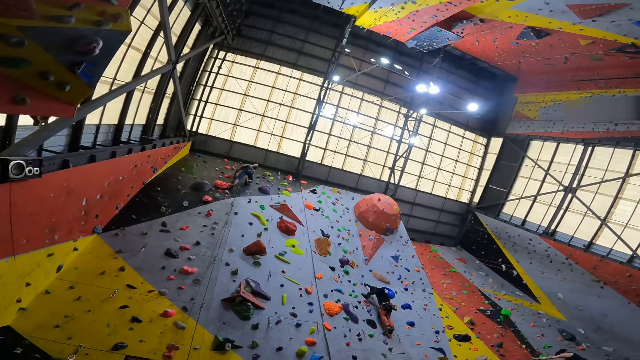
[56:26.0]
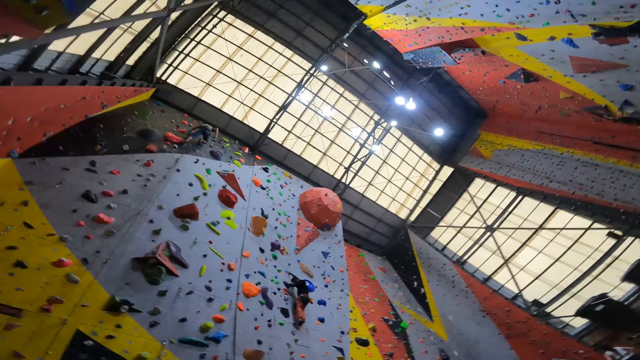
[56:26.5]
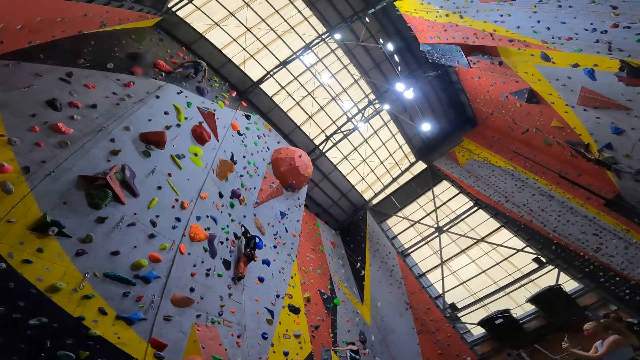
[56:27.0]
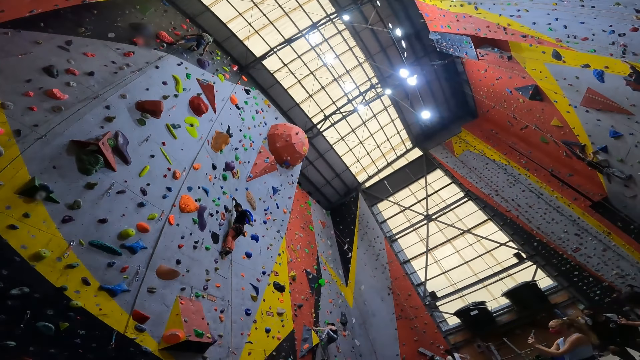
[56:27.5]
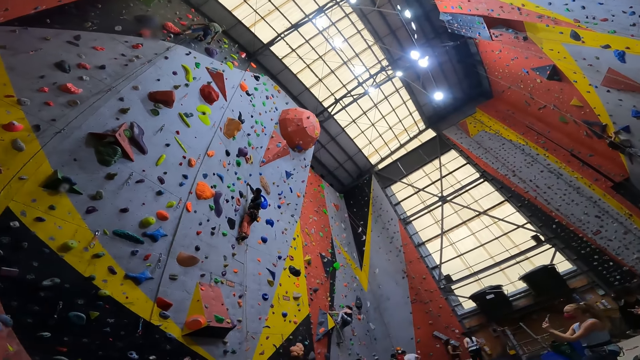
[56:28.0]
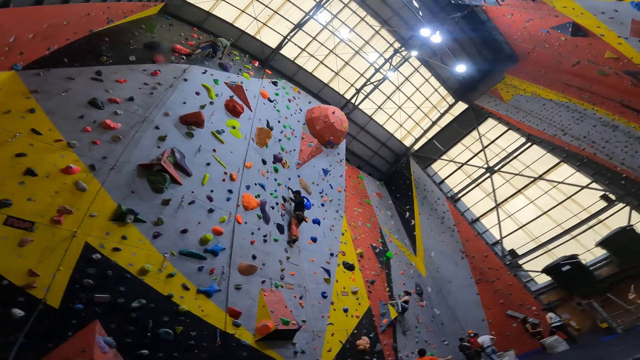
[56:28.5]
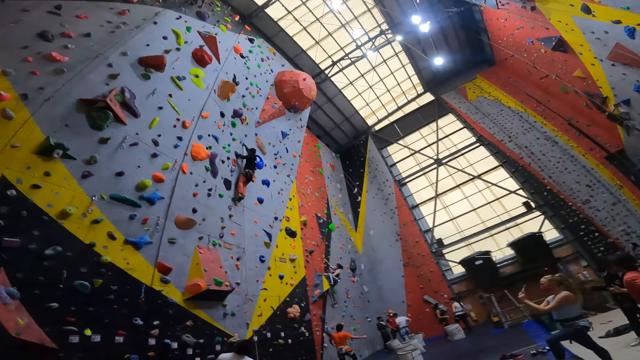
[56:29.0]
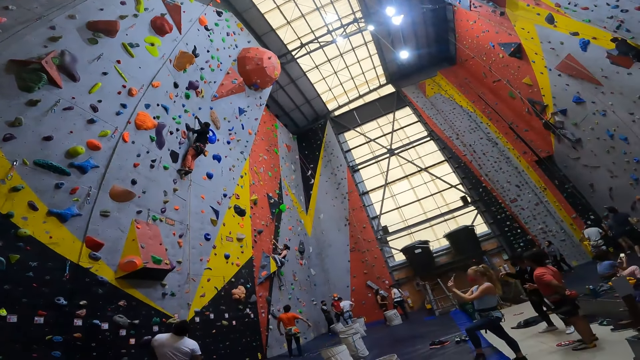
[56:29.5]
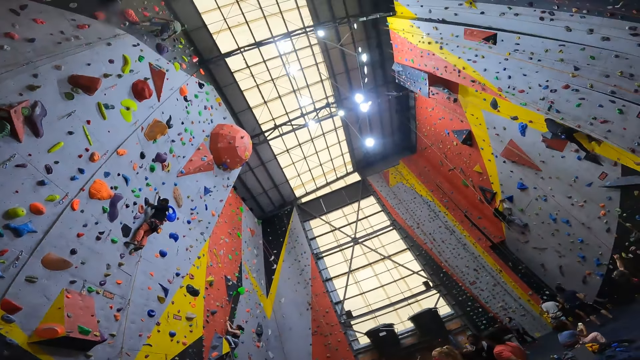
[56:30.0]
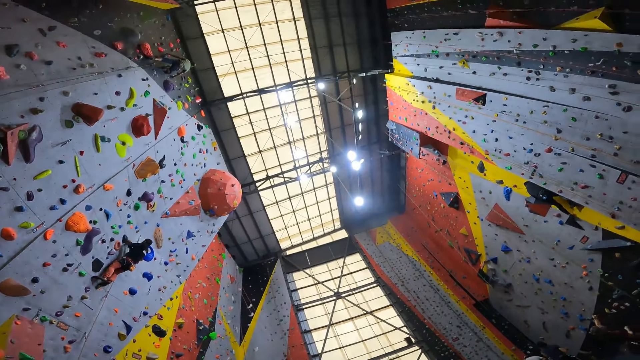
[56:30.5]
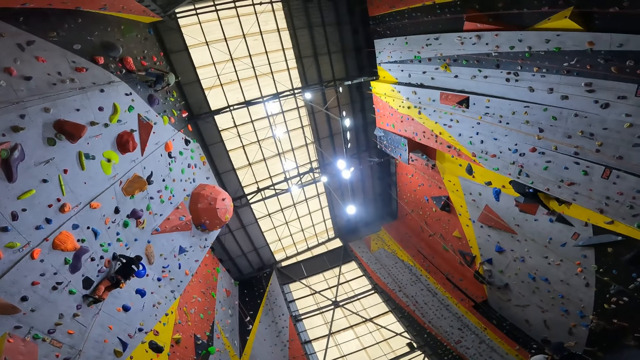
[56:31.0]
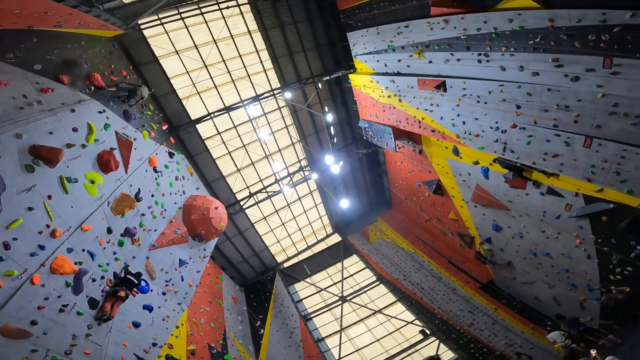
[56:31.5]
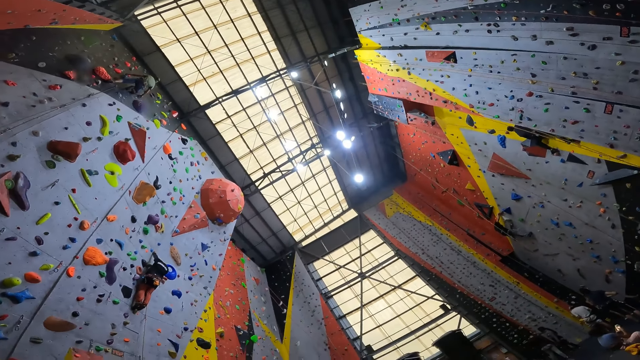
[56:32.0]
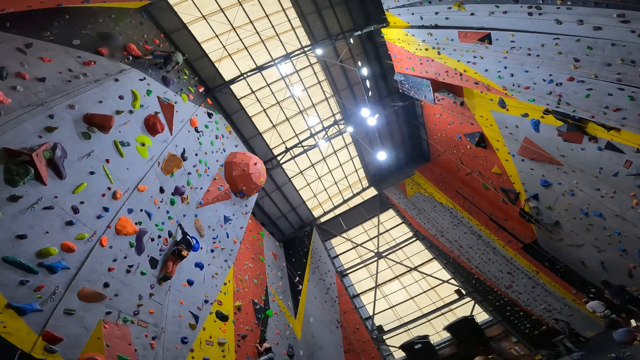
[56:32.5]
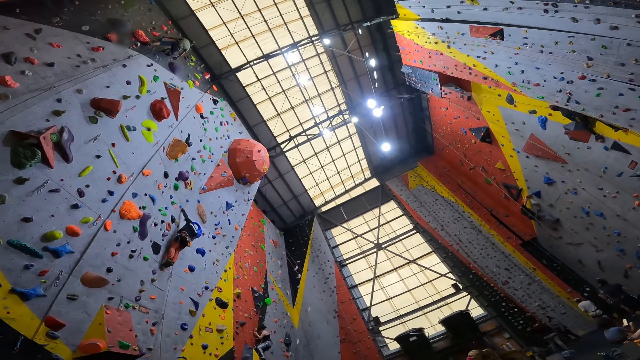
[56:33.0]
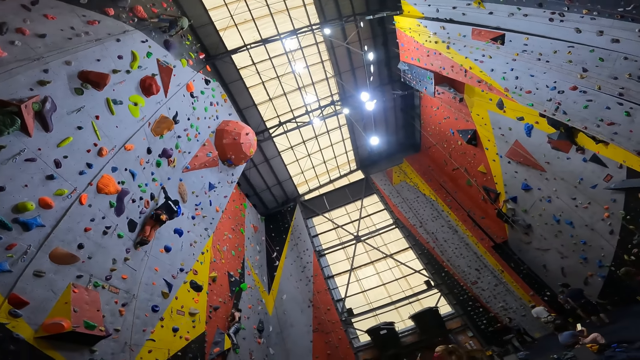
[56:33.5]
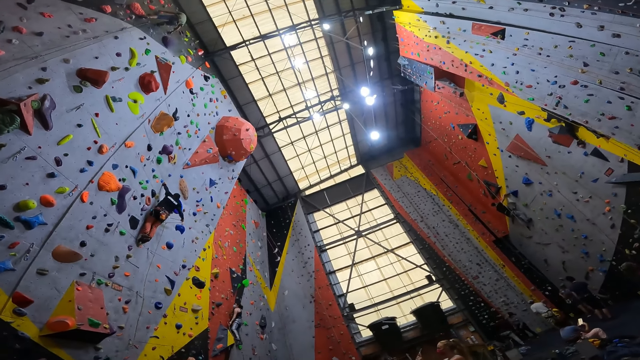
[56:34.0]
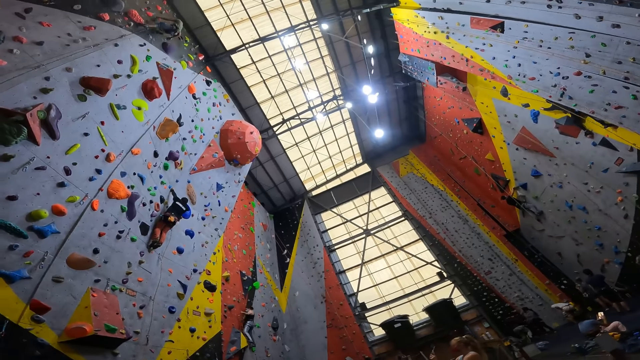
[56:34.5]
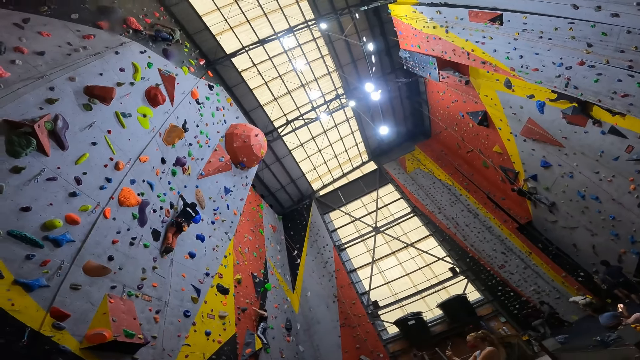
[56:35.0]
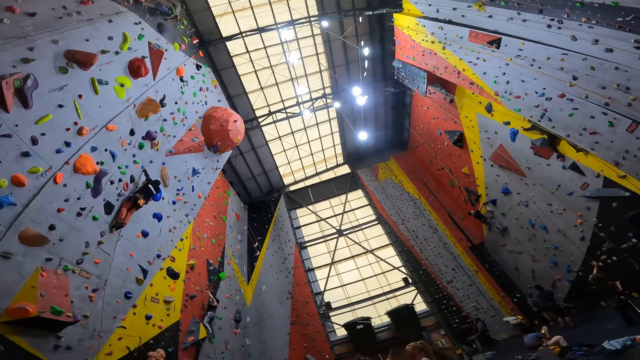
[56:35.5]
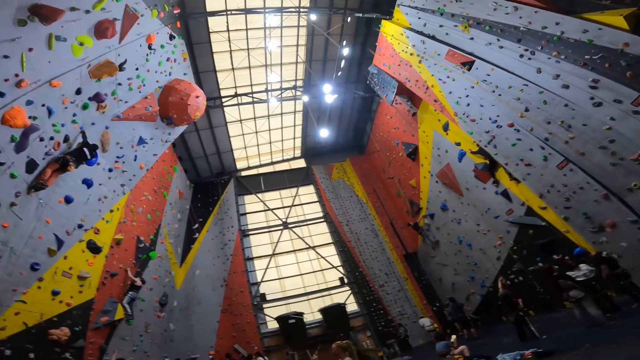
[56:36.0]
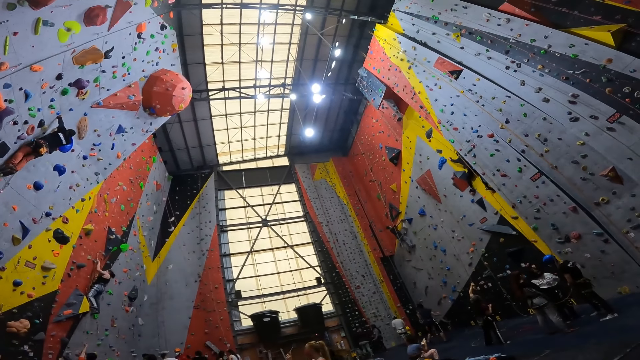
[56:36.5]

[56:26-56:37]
The camera wearer looks on the wall.

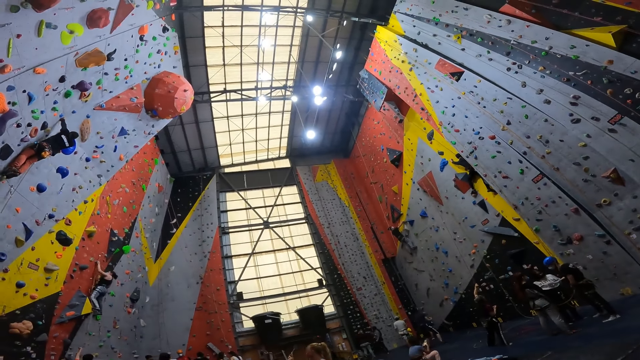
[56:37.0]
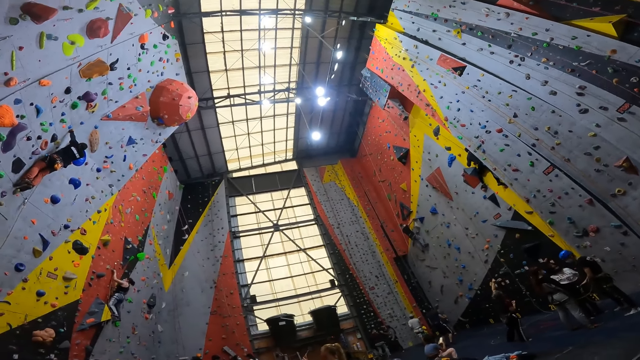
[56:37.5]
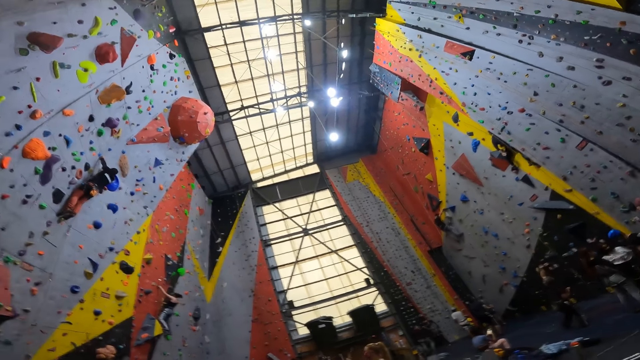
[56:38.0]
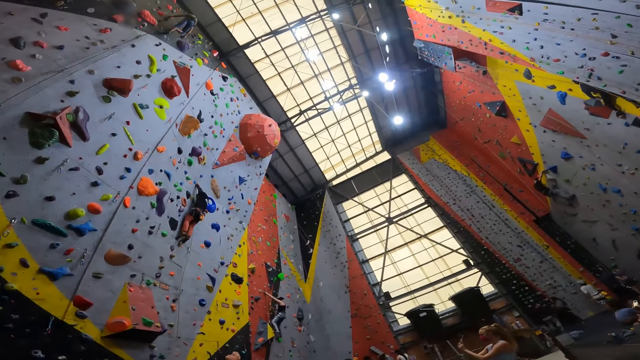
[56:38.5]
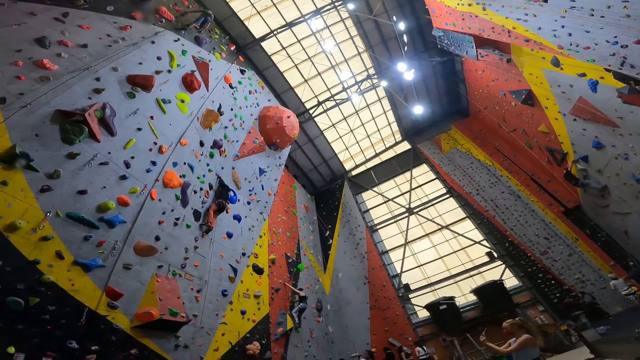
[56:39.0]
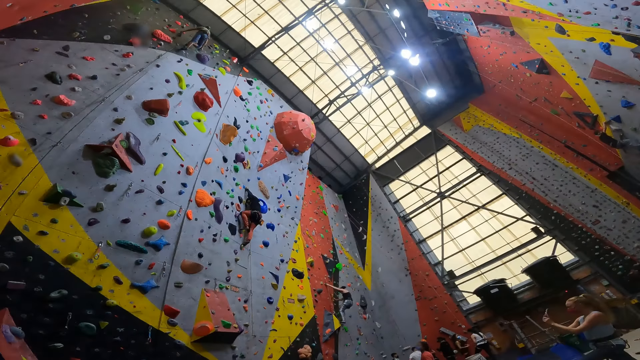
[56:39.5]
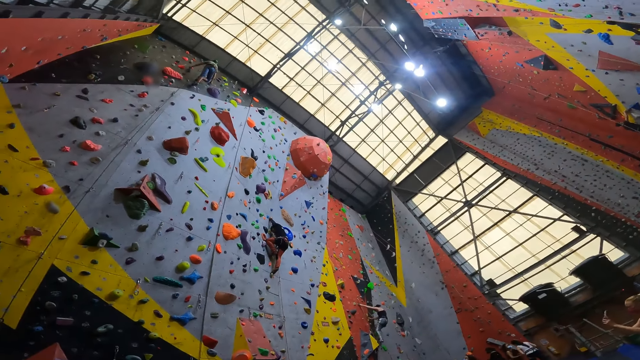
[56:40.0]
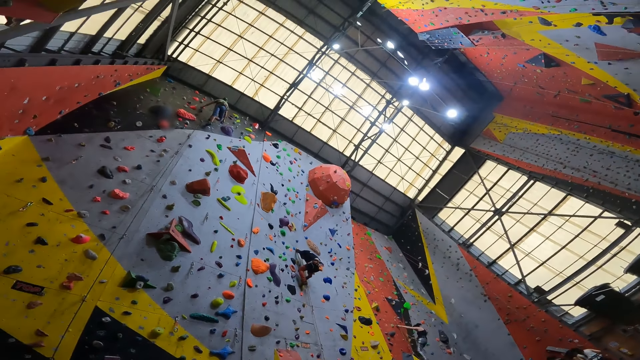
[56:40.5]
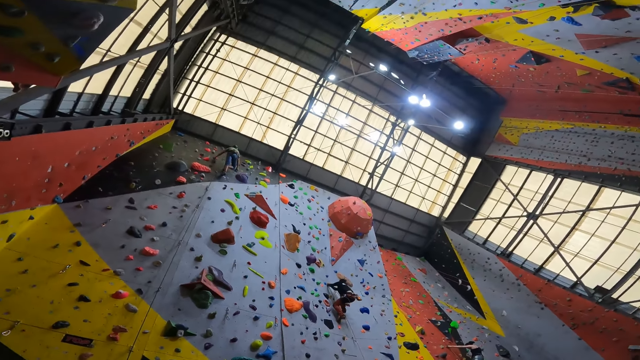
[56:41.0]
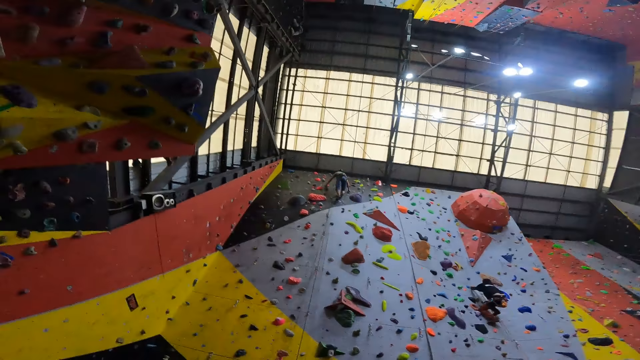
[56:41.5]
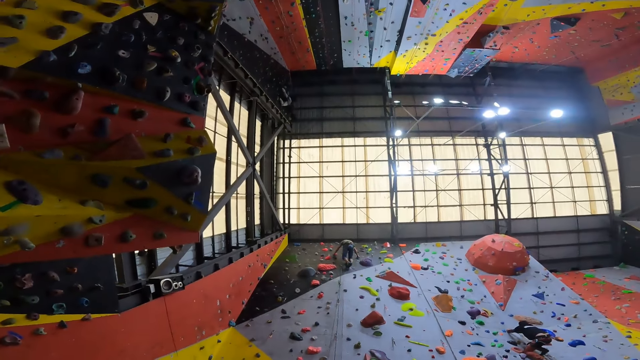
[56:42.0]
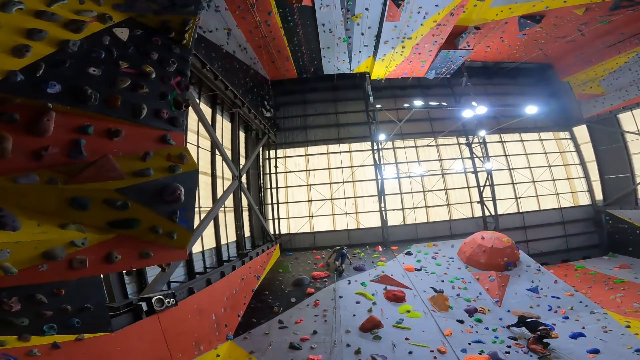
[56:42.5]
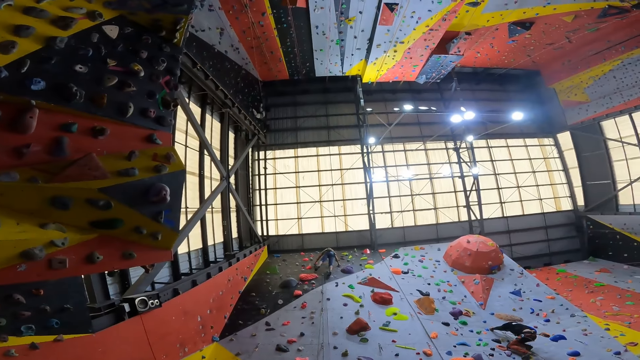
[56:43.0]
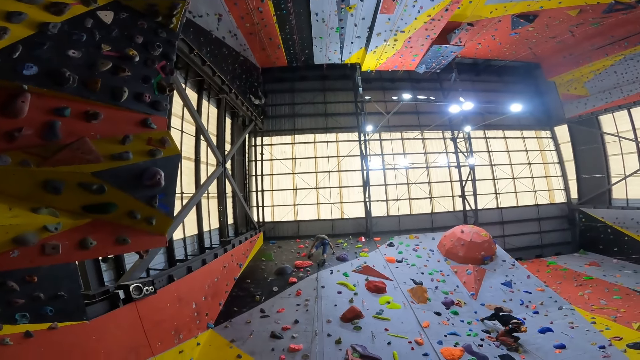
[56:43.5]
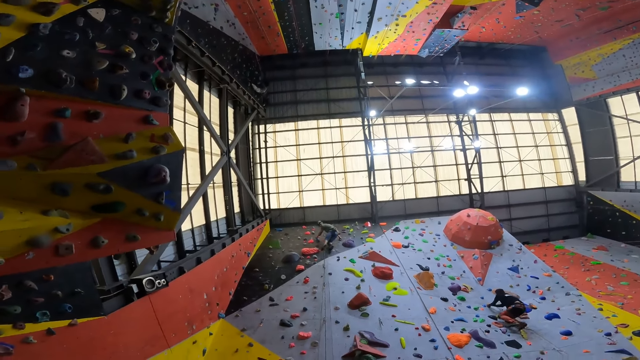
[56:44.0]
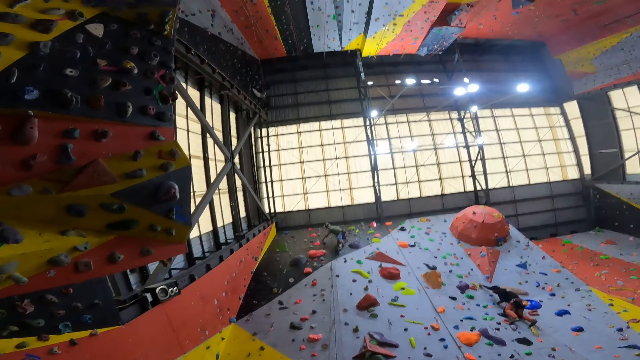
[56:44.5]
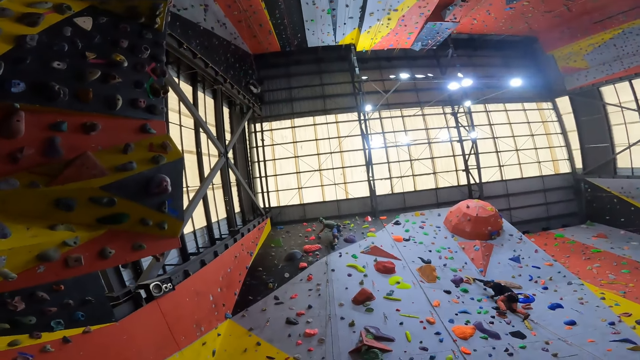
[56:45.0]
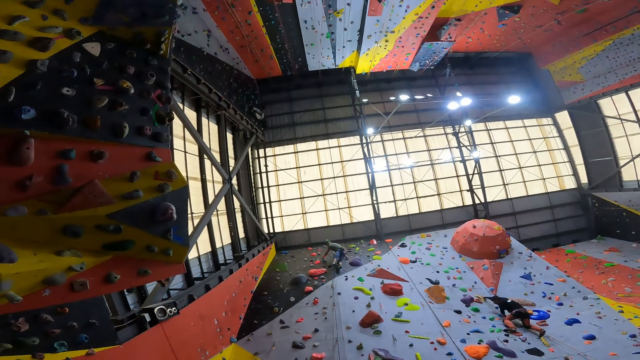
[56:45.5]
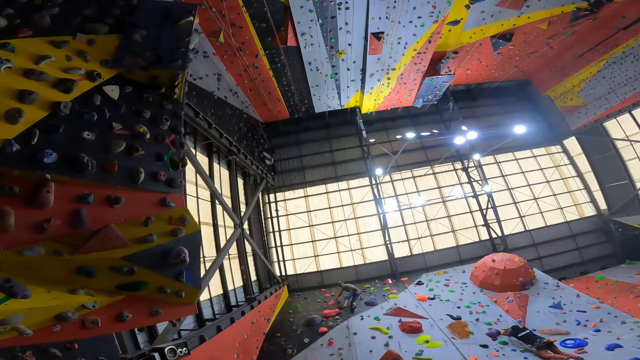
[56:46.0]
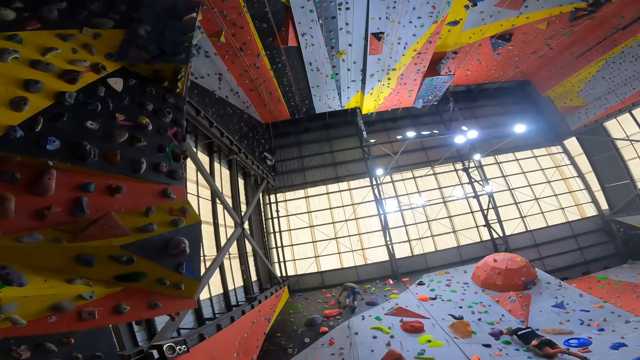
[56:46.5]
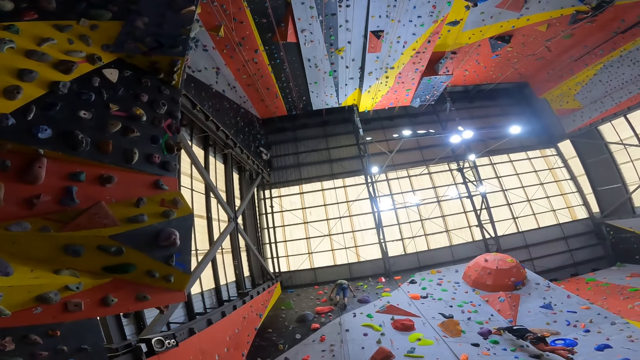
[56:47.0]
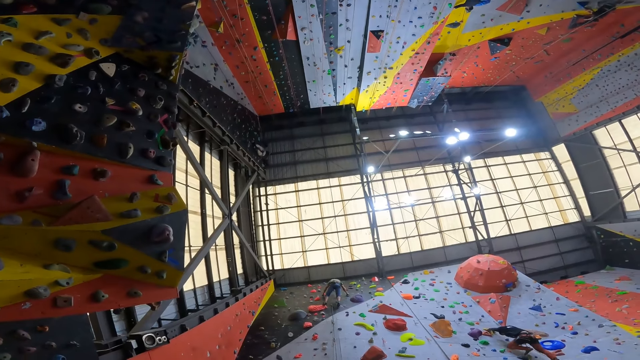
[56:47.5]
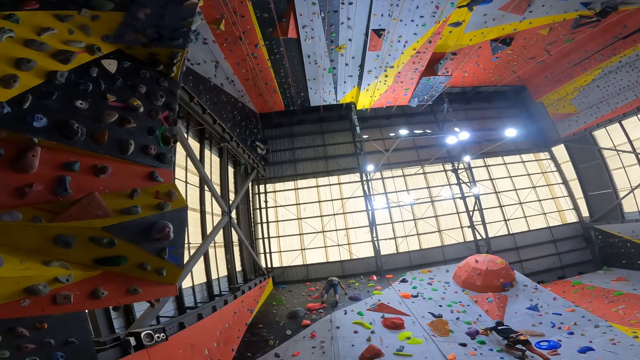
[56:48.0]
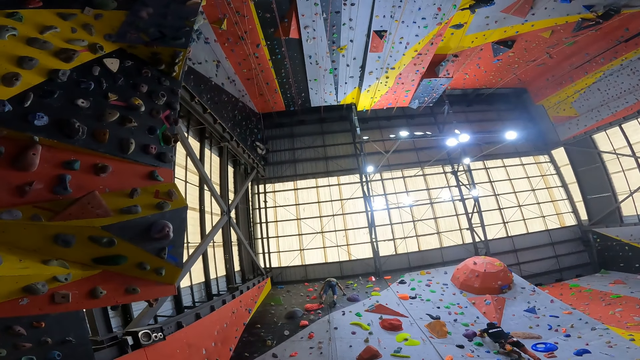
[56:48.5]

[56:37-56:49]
The camera wearer looks at the man on the wall.
